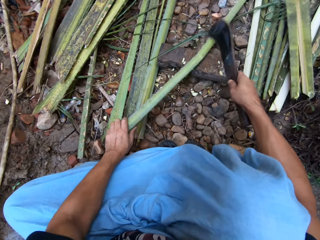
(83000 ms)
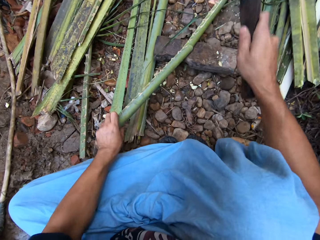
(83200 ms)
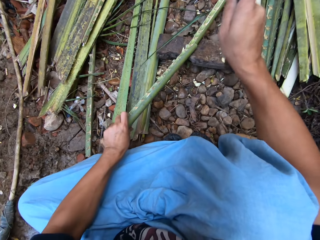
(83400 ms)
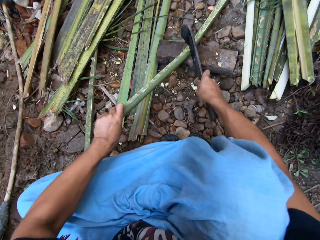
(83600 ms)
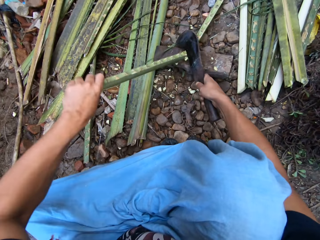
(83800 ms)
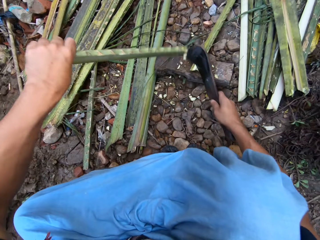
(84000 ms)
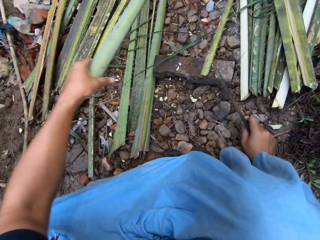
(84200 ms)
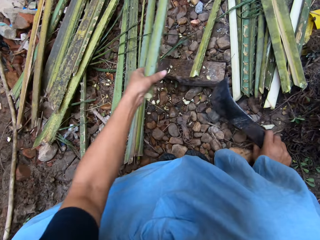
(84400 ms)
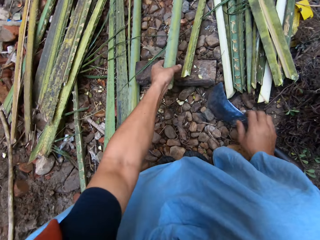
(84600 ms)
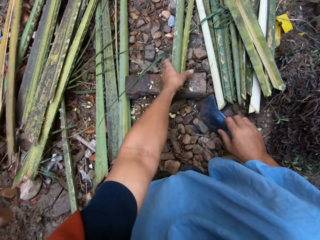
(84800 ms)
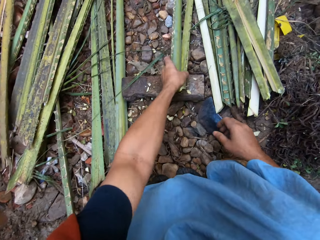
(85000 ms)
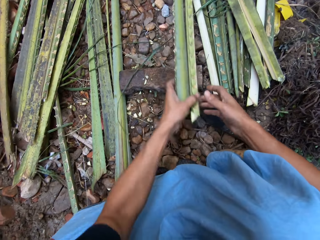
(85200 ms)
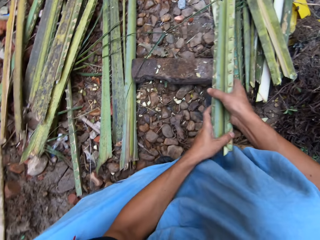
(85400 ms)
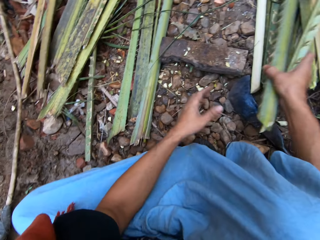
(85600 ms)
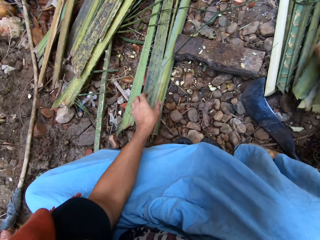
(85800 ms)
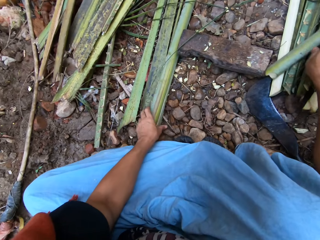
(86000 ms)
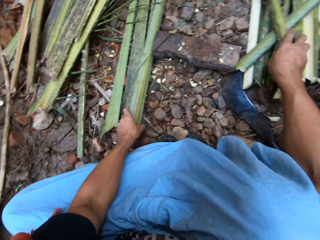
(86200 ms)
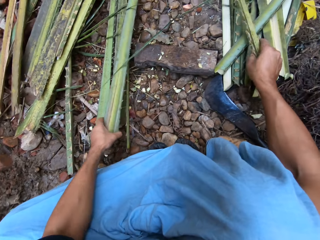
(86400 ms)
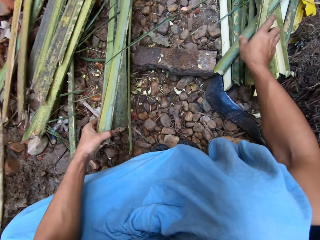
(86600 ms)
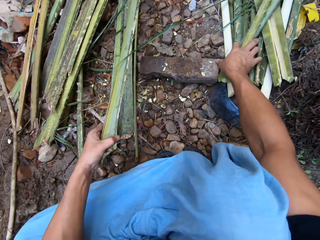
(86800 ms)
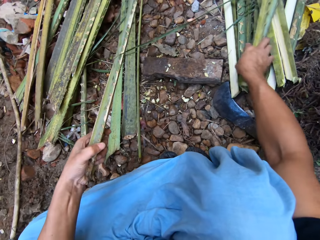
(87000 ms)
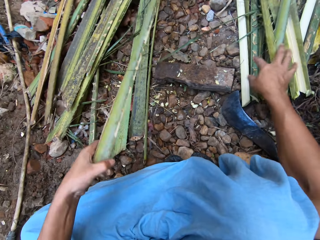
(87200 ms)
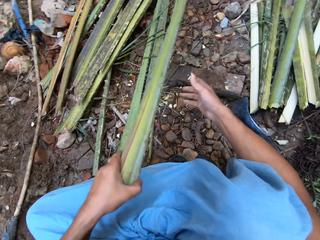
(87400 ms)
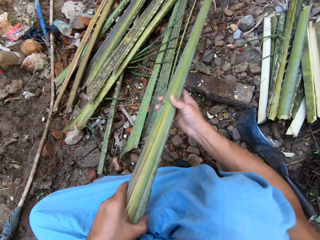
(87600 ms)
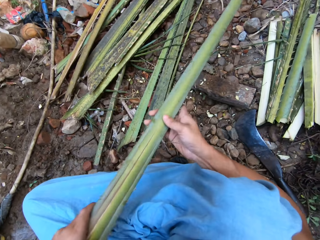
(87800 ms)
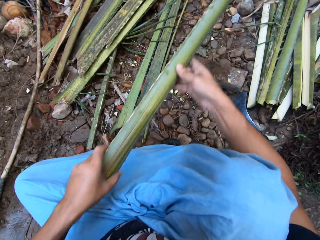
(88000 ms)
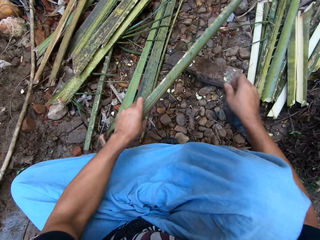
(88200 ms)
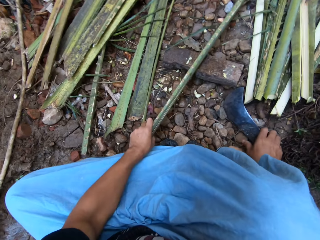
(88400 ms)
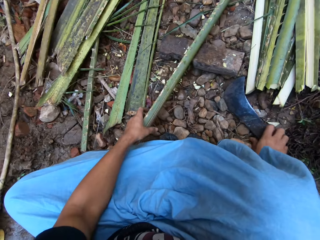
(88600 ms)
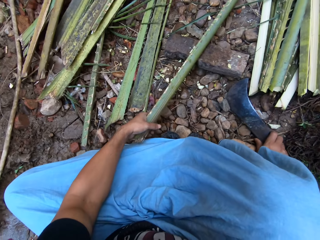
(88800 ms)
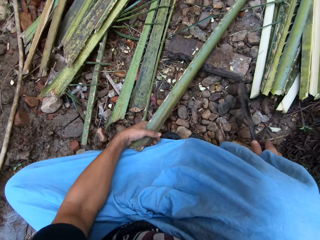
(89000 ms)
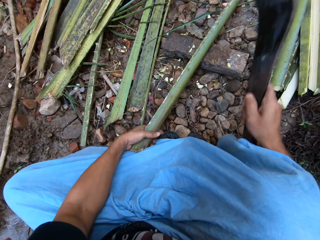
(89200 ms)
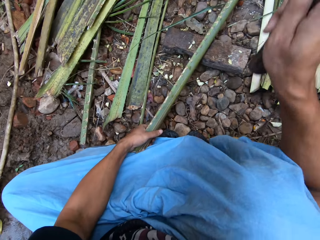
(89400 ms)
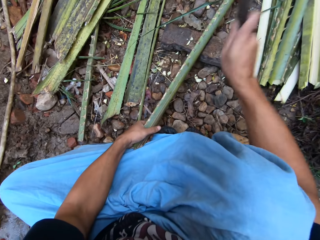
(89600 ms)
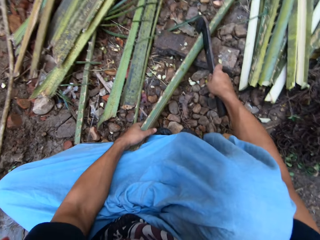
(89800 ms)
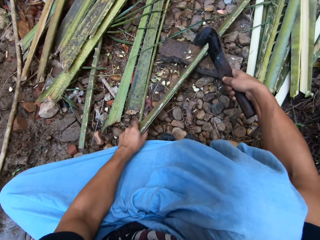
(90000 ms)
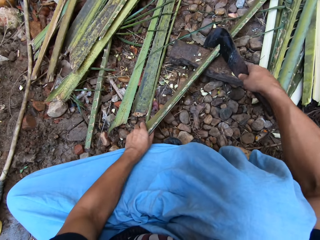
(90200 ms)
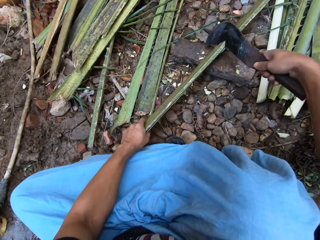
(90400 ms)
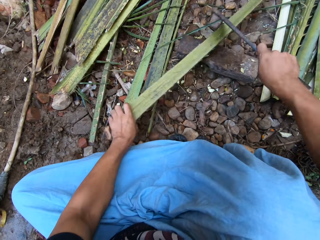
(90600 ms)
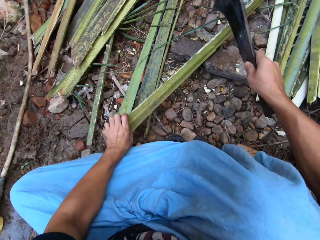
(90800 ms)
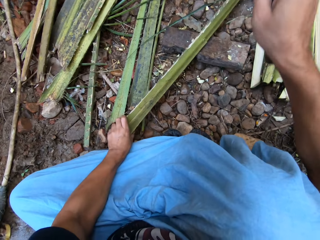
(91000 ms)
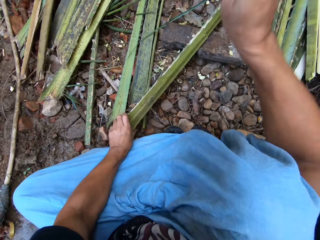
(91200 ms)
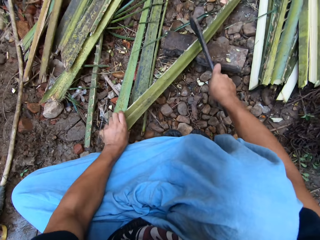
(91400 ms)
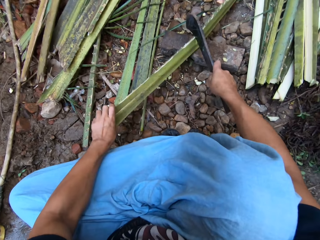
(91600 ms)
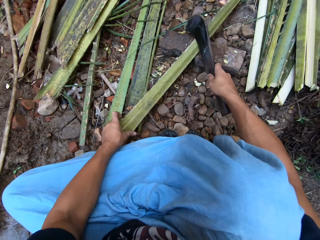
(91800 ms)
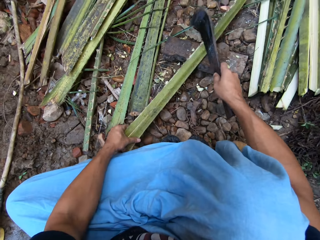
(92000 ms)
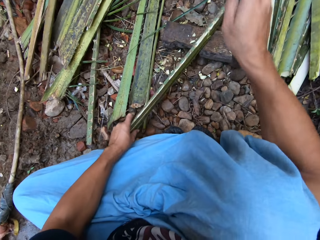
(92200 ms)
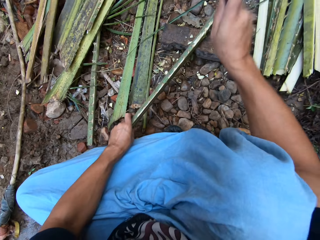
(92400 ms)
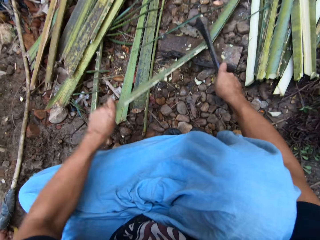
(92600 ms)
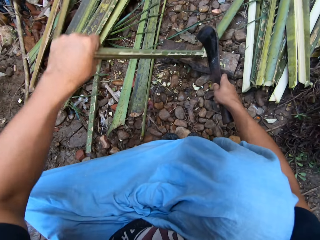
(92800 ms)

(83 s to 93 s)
The camera wearer drops the knife on the ground. He puts the tree branches together. He drops the coconut leaf and picks up the coconut leaves. He moves another tree branch to the top of the metal block. He picks up the knife from the ground. He cuts the tree branch in half with the knife in his hand.

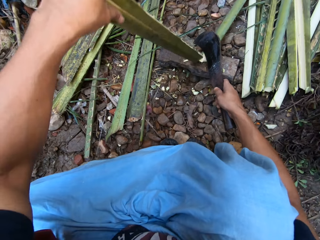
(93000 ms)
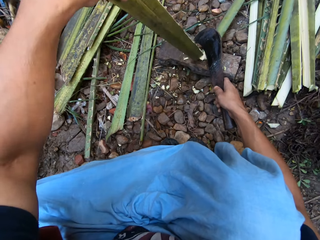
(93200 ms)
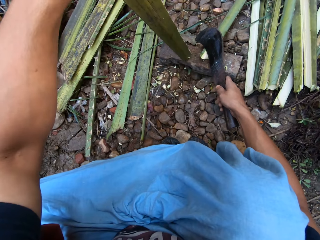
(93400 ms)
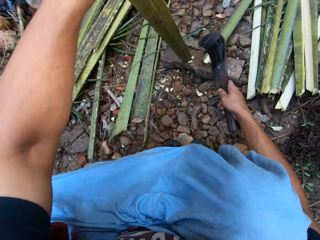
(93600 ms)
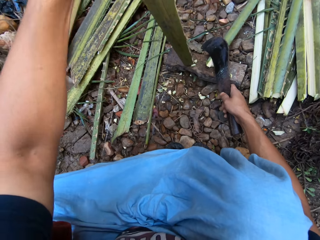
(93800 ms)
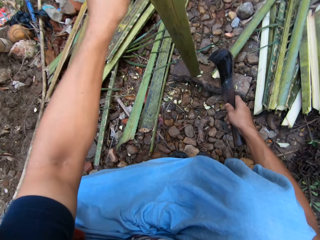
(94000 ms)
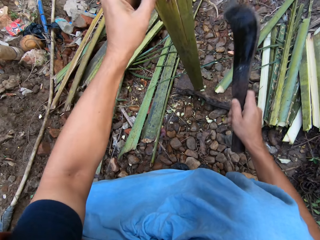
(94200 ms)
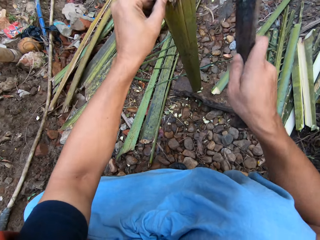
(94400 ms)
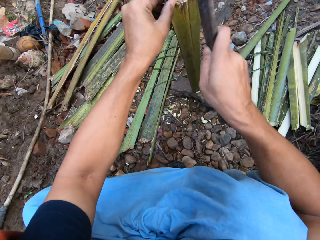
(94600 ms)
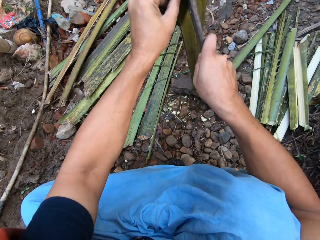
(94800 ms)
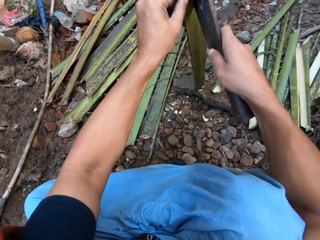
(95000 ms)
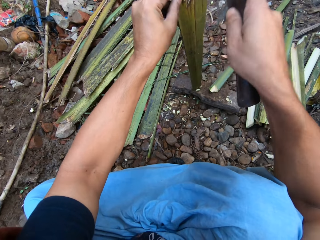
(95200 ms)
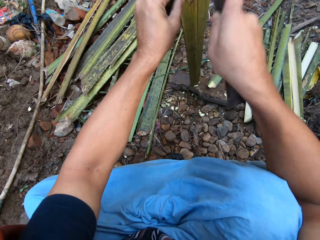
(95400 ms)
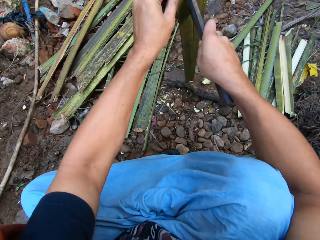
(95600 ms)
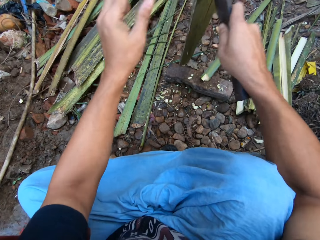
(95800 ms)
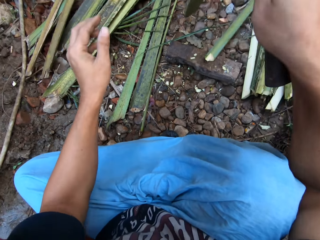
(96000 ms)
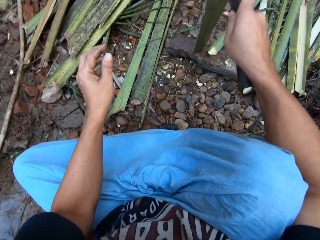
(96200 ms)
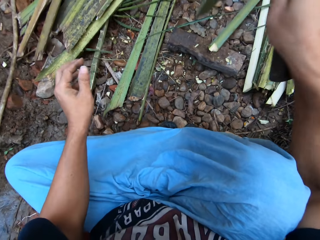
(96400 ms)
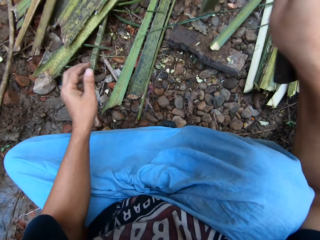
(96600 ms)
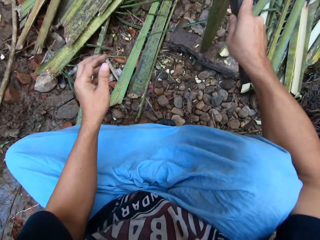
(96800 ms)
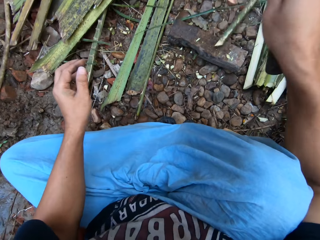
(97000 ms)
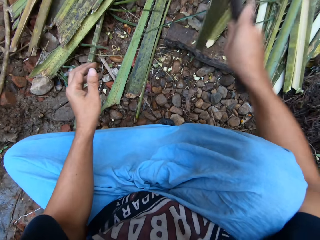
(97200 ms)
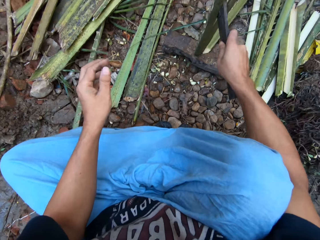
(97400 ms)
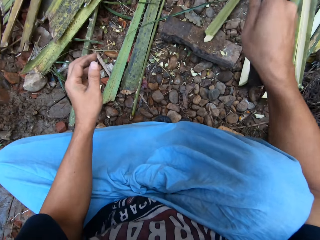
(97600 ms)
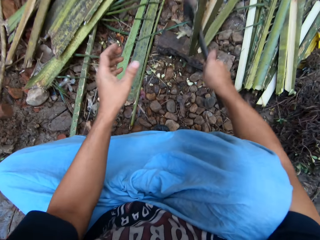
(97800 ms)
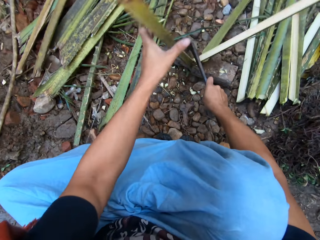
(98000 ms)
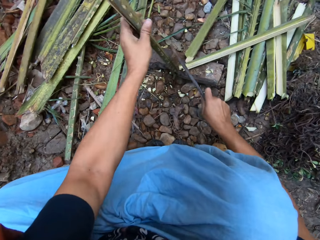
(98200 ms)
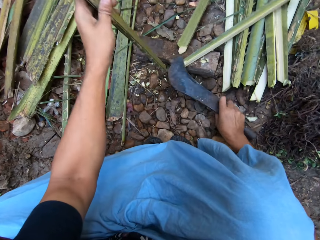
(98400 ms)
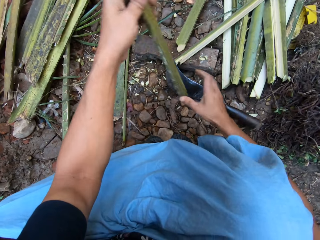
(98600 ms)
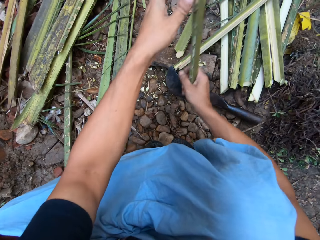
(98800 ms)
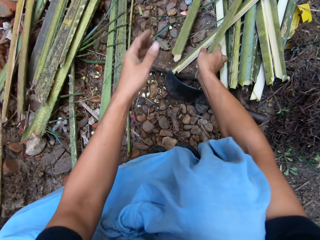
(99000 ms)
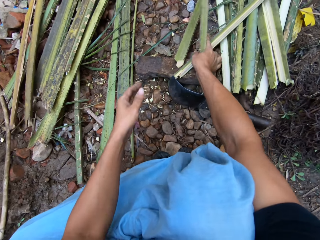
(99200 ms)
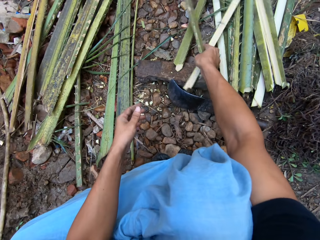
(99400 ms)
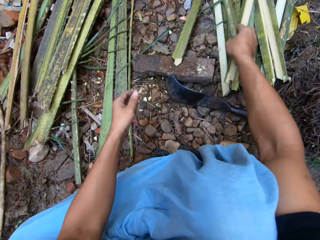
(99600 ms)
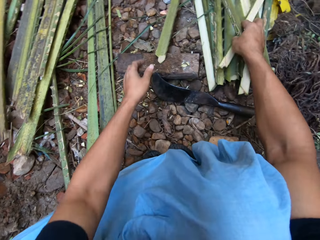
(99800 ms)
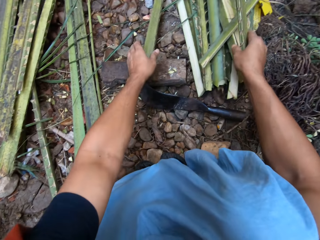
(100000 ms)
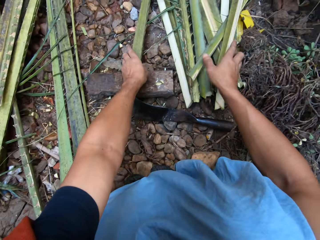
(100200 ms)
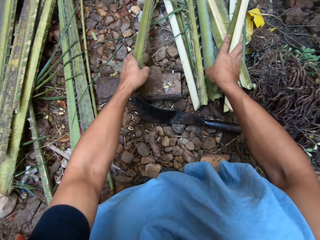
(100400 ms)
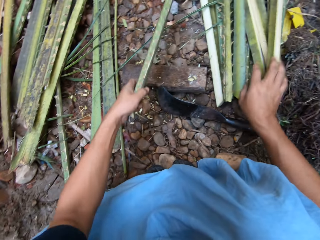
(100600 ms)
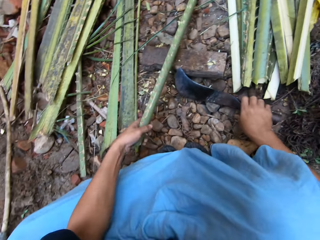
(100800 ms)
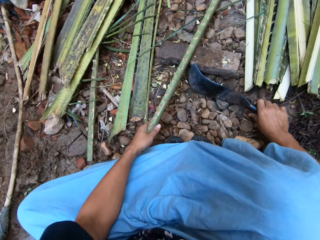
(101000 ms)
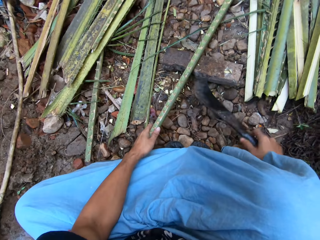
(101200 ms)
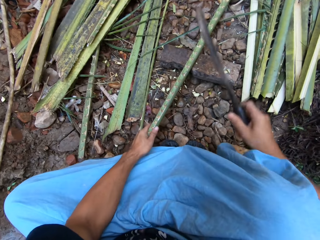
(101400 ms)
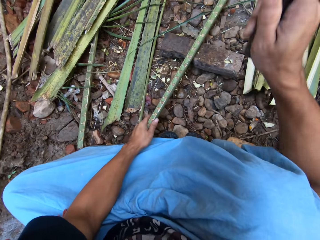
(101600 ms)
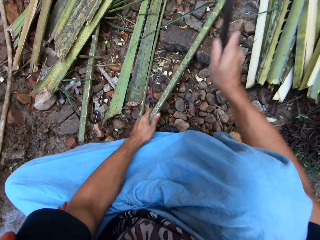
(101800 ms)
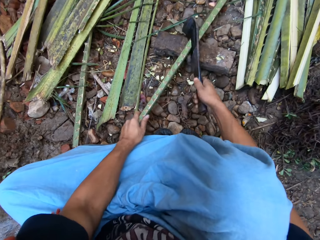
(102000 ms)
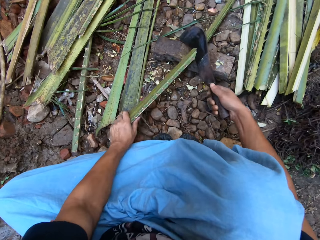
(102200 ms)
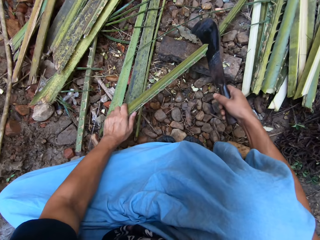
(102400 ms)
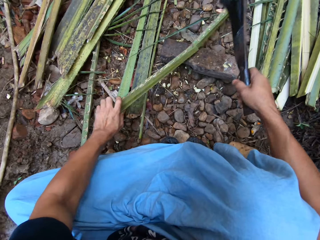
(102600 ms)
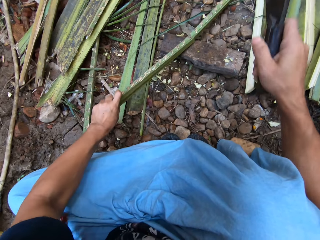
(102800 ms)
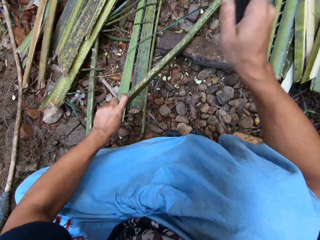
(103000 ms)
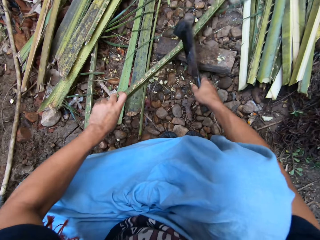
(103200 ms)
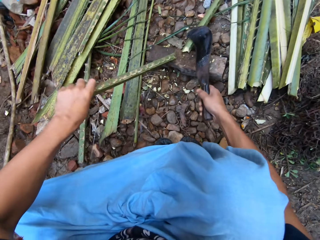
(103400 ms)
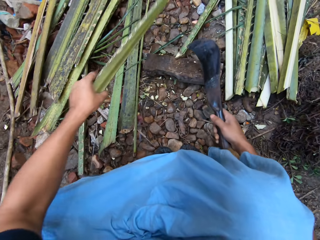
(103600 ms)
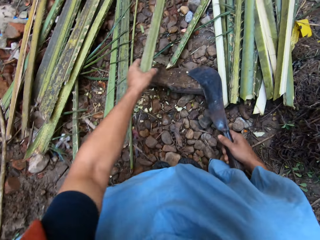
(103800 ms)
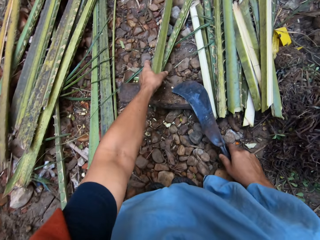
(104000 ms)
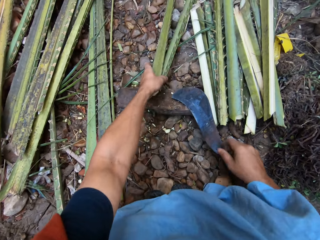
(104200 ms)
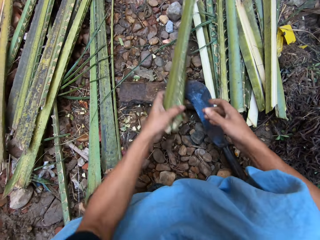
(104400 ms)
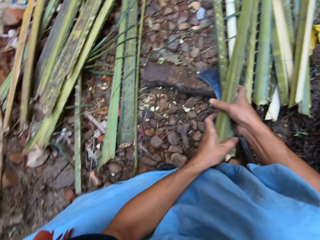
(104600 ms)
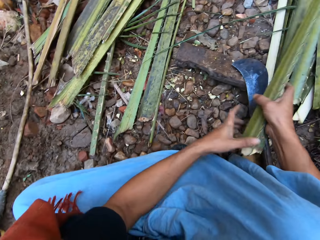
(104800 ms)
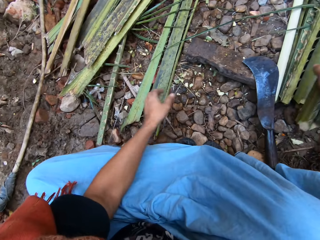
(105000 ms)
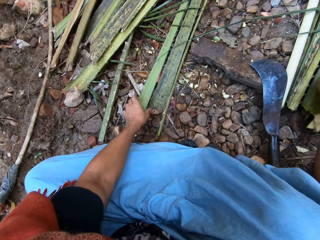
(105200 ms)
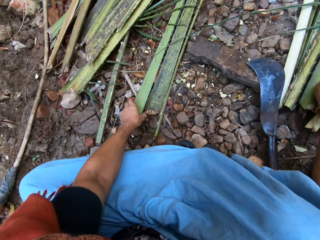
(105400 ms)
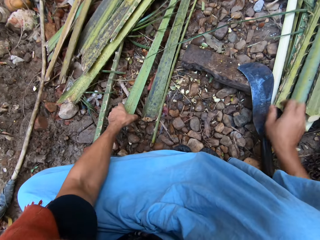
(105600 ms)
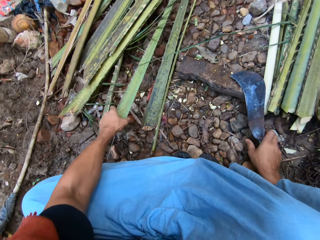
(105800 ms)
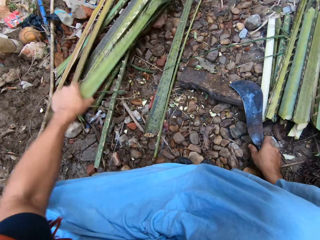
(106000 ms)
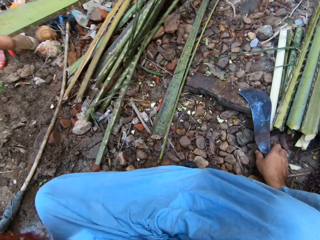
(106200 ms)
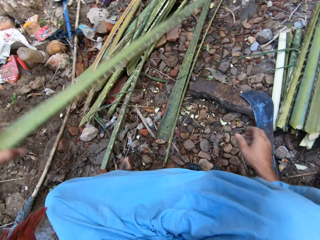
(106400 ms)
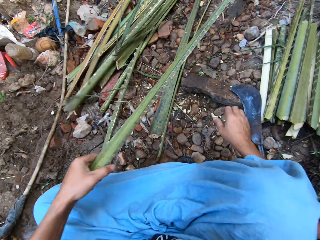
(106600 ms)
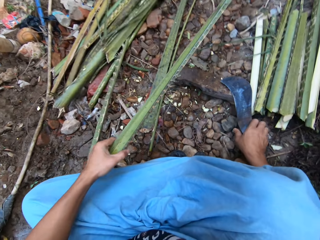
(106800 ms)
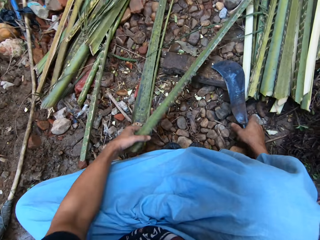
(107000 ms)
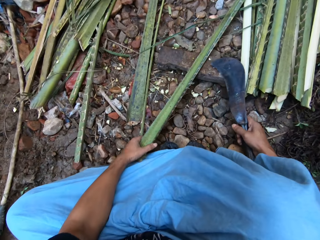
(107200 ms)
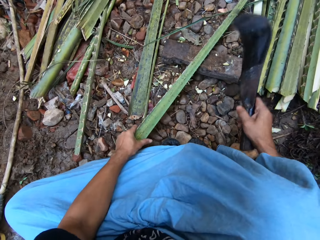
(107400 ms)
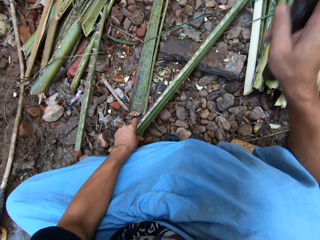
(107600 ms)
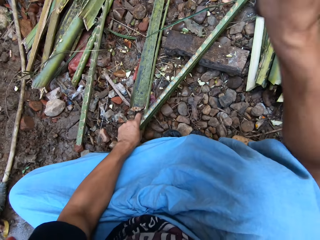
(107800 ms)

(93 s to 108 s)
The camera wearer cuts one half of the tree branch in half with the knife in his hand. He drops the knife on the ground. He puts the tree branches together. He picks up another tree branch from the ground. He picks up the knife from the ground. He cuts the tree branch in half with the knife in his hand. He drops the knife on the metal block. He puts the tree branches together. He picks up another tree branch from the ground. He touches the knife on the ground. He places the tree branch on the metal block. He pulls the coconut leaf. He picks up the knife from the ground. He cuts the tree branch in half with the knife in his hand.
